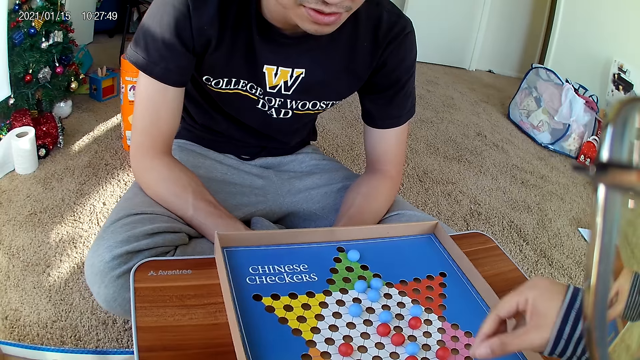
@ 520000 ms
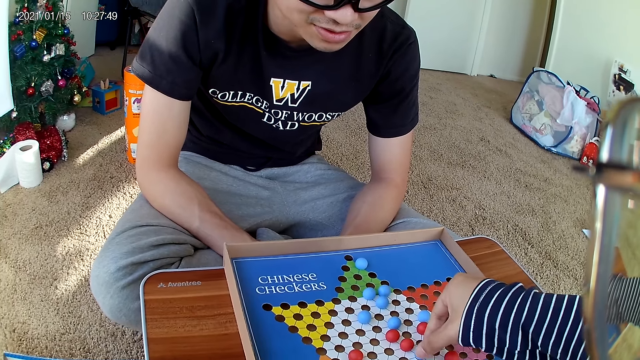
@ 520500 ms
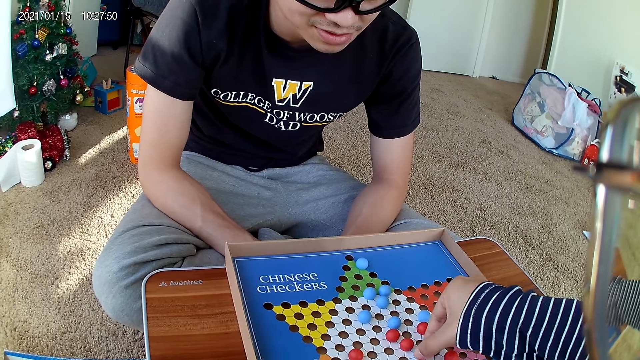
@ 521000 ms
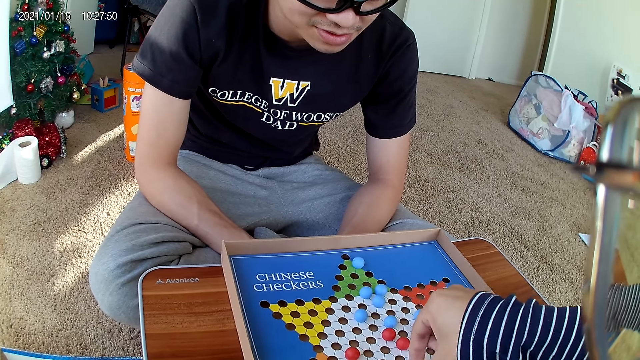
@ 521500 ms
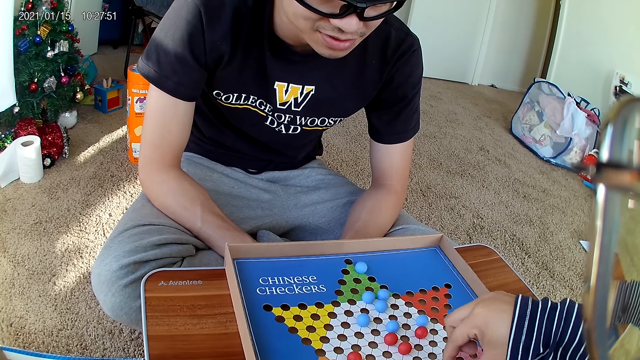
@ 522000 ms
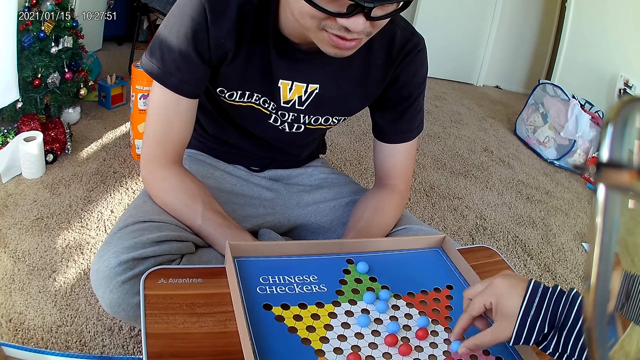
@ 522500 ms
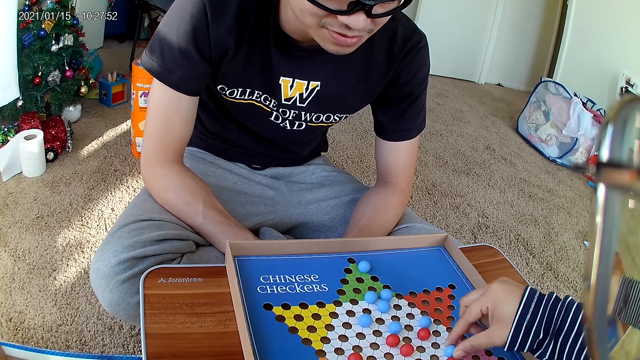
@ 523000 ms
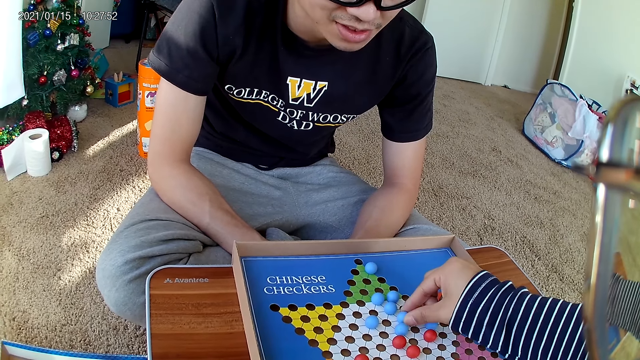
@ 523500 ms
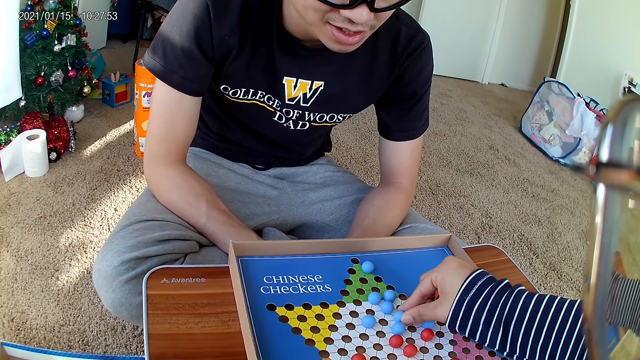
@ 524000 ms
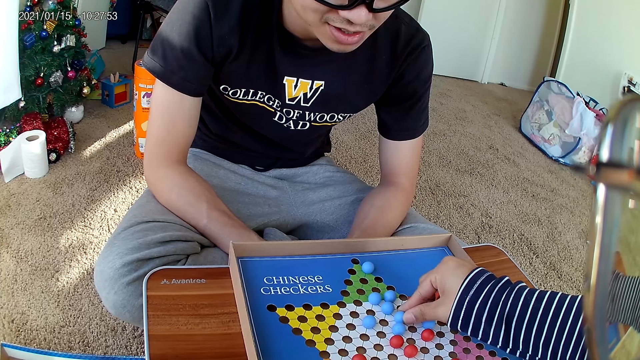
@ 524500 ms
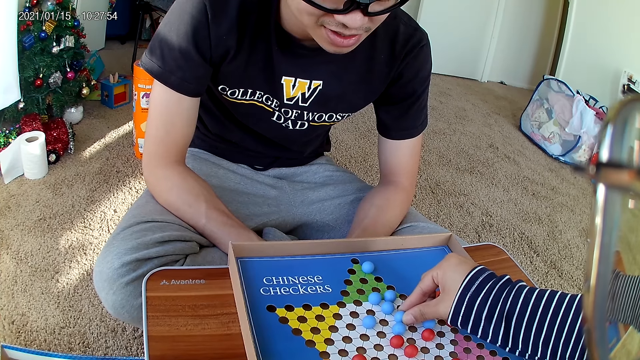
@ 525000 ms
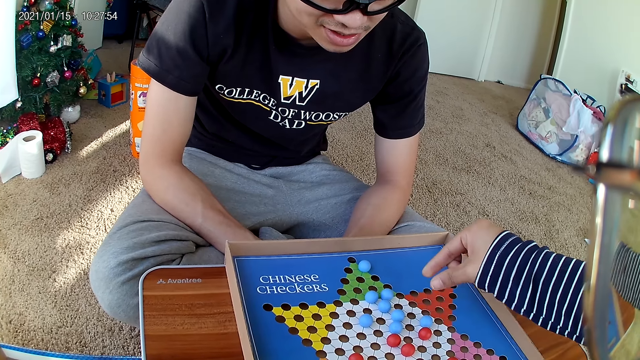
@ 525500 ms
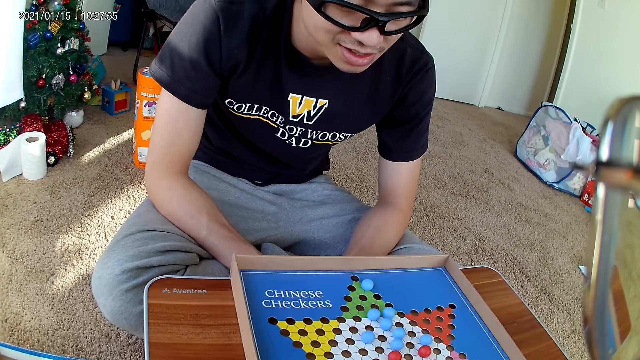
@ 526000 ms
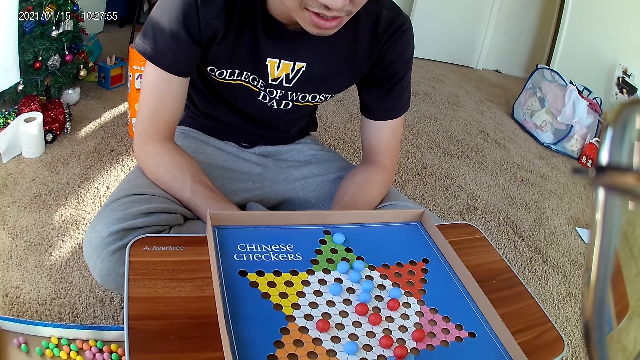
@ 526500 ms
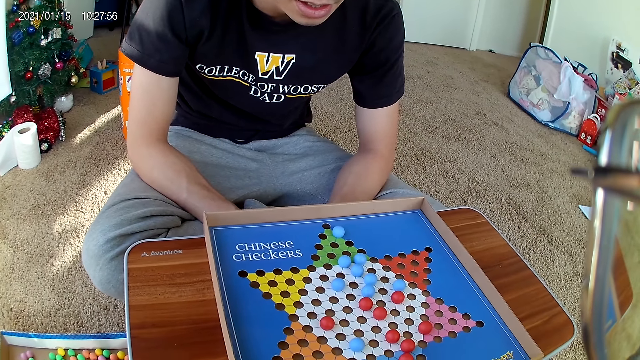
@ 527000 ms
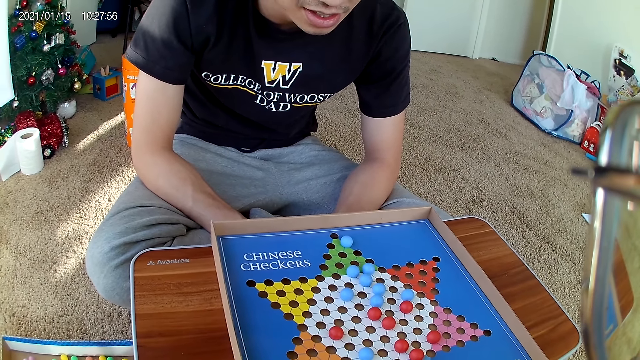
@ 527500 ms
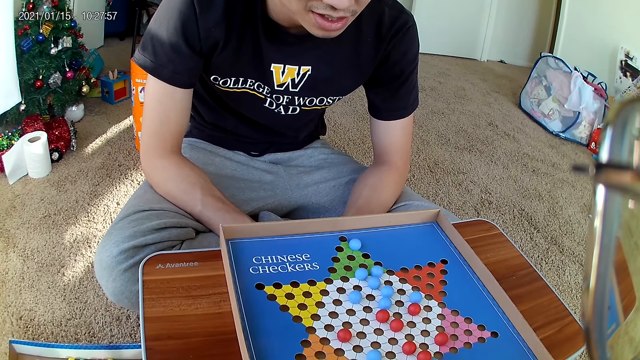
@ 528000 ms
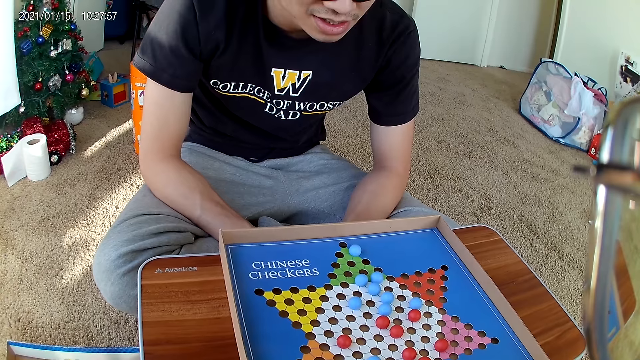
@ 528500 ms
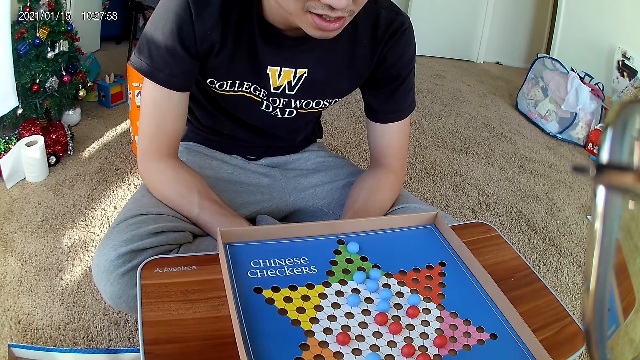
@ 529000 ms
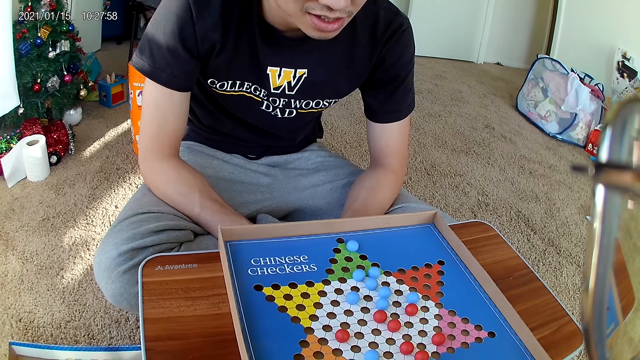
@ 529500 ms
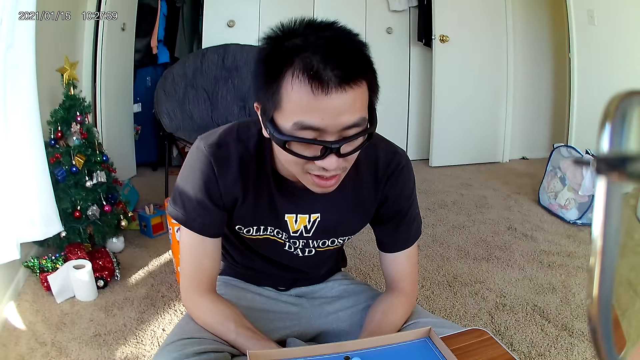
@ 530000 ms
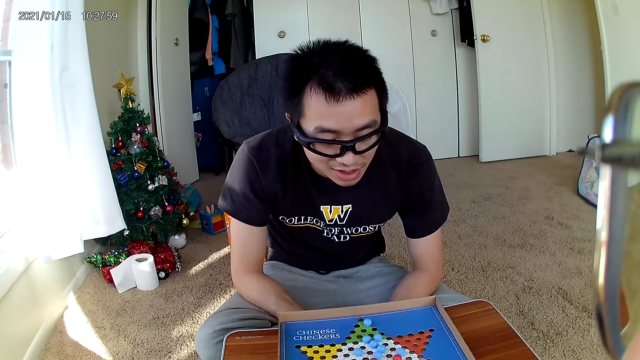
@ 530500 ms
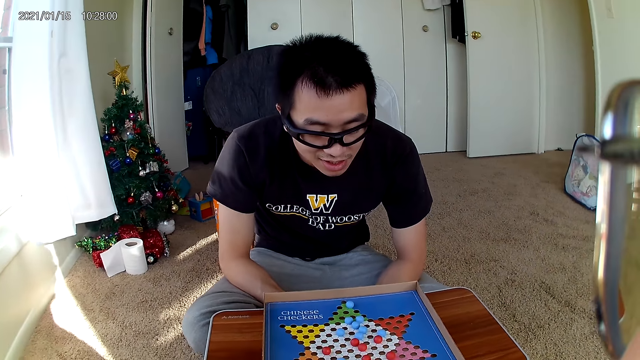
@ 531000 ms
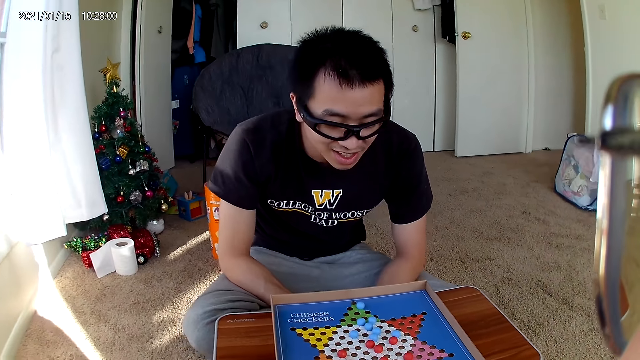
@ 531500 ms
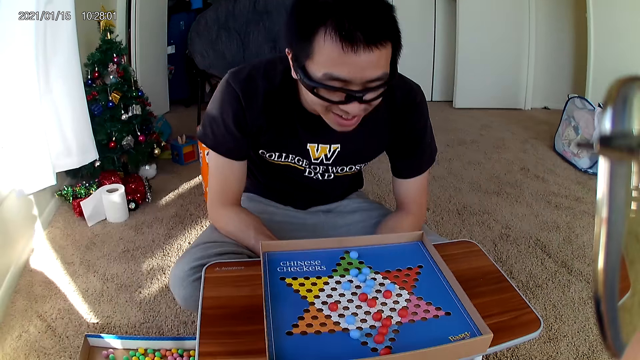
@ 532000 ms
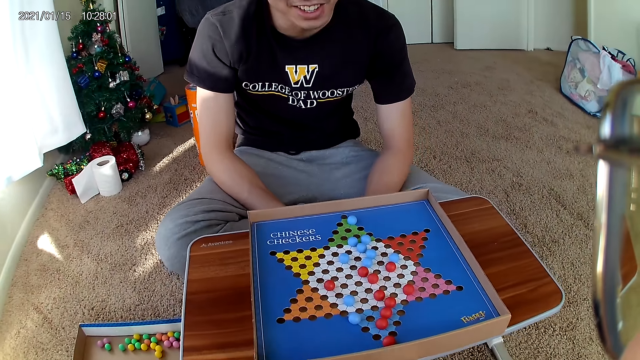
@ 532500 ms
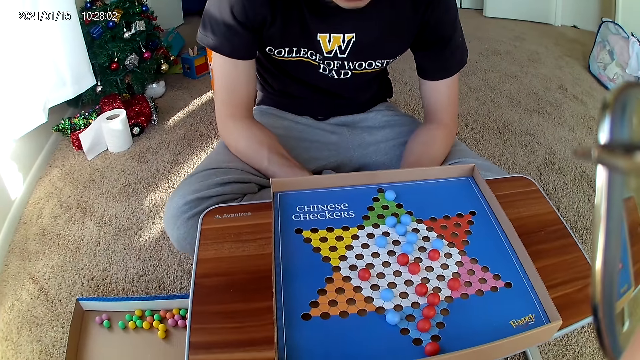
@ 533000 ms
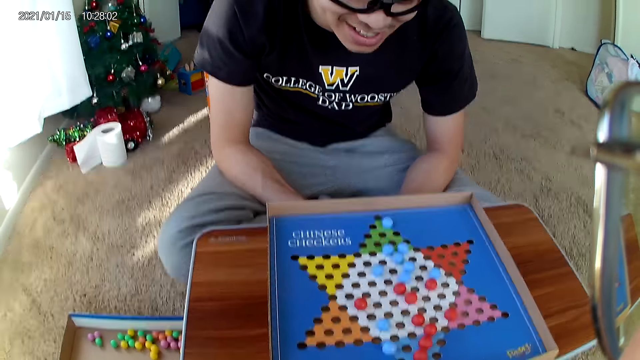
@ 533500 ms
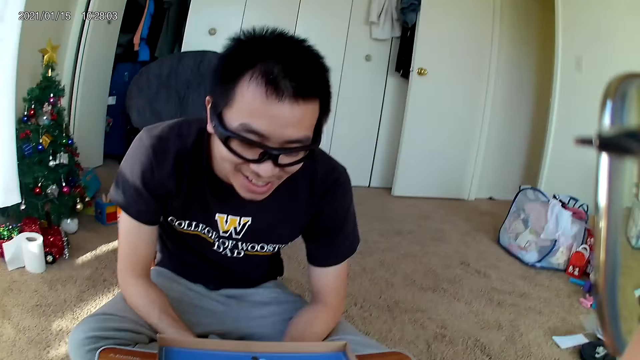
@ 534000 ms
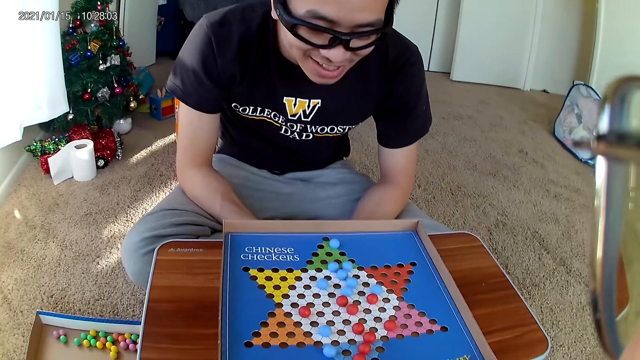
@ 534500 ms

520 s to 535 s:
The camera wearer picks up a marble from the board game. They move a blue marble piece on the checkers board to a new position. They drop the marble from the board game. They look up at a man.

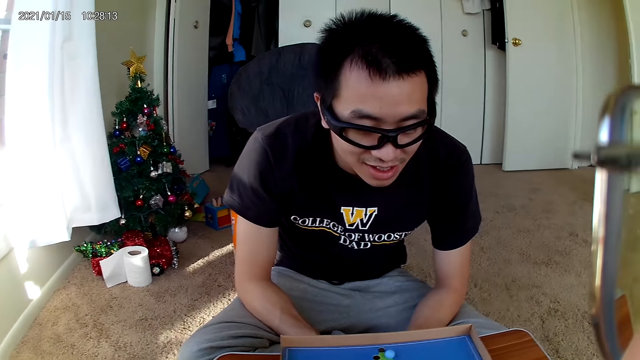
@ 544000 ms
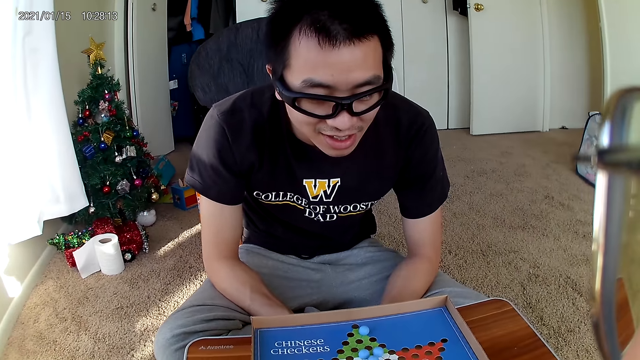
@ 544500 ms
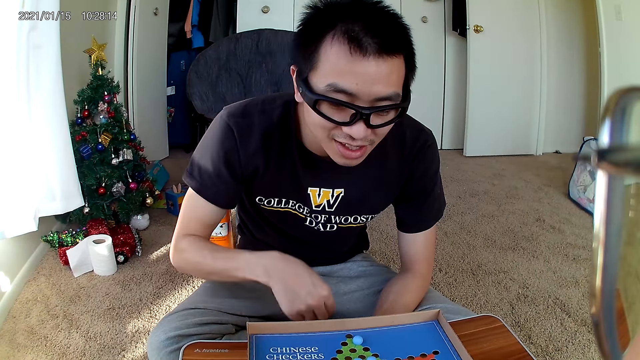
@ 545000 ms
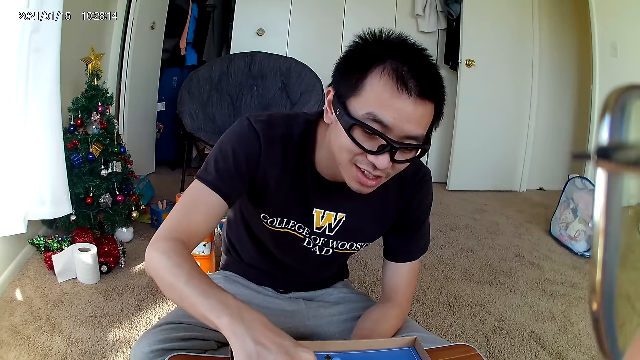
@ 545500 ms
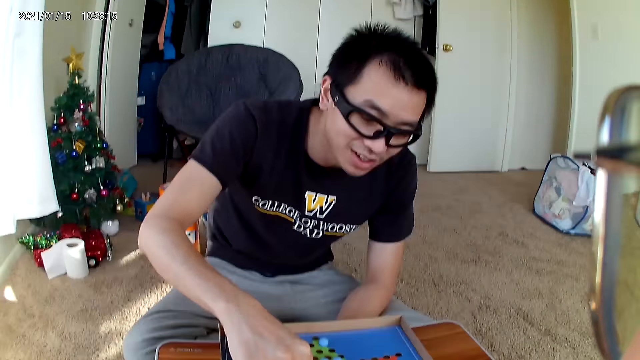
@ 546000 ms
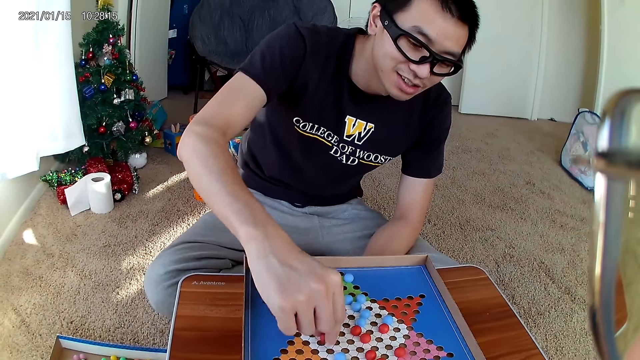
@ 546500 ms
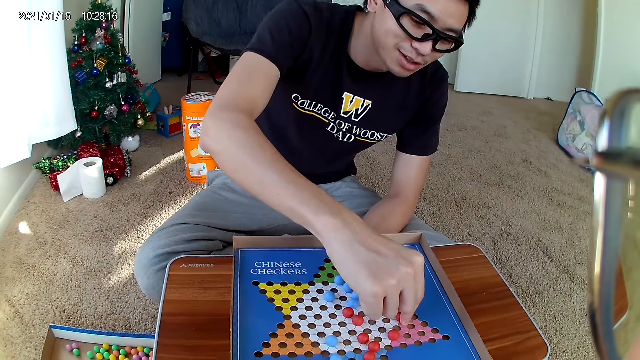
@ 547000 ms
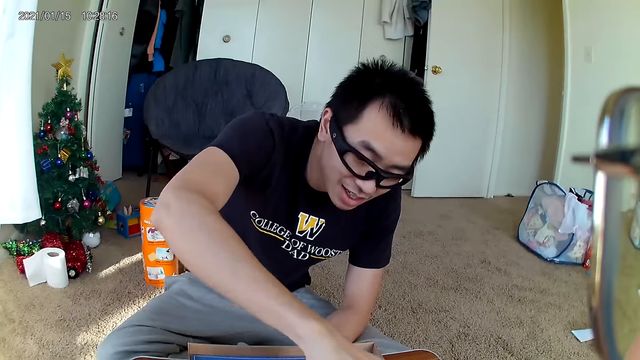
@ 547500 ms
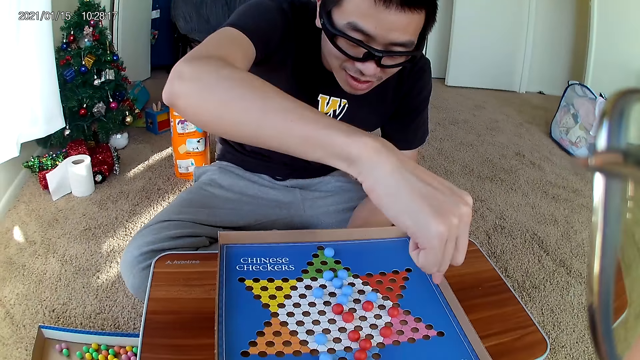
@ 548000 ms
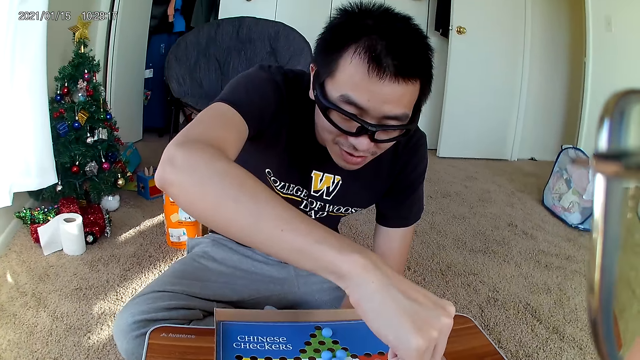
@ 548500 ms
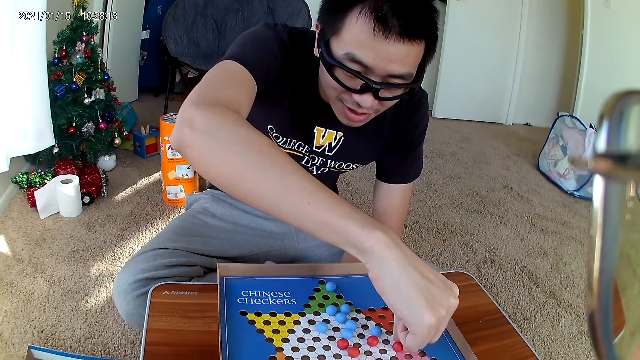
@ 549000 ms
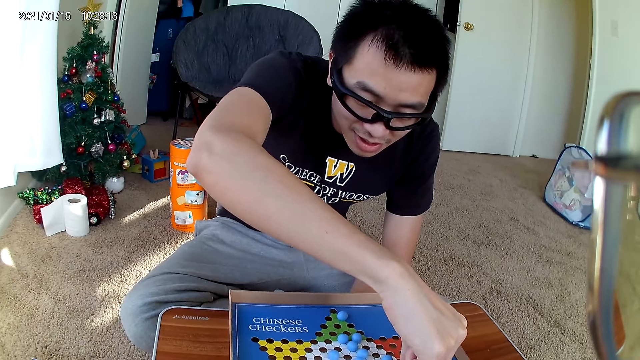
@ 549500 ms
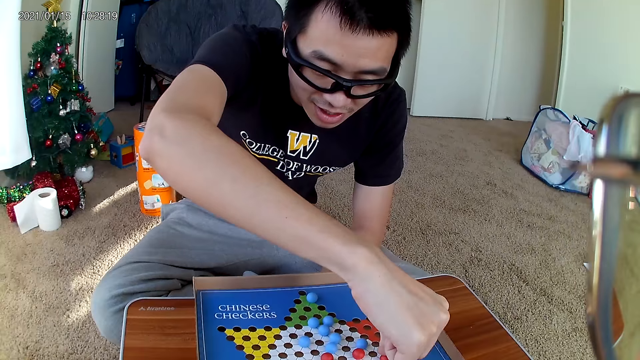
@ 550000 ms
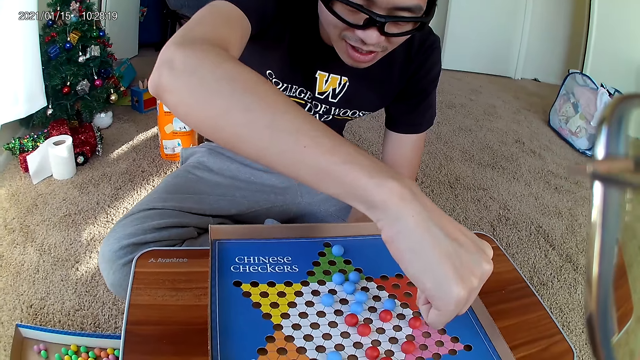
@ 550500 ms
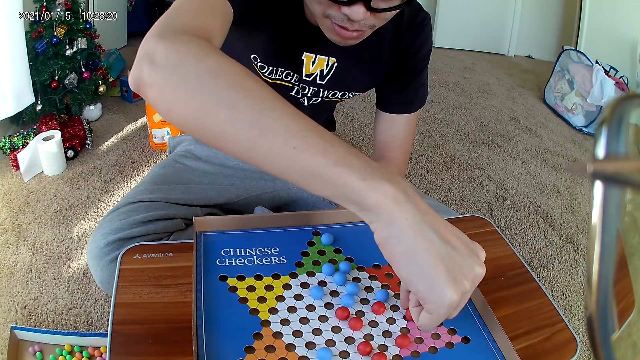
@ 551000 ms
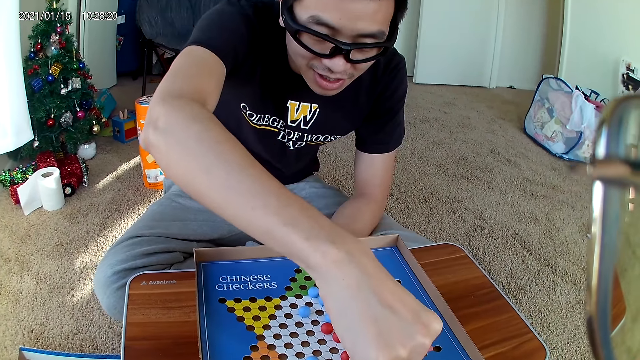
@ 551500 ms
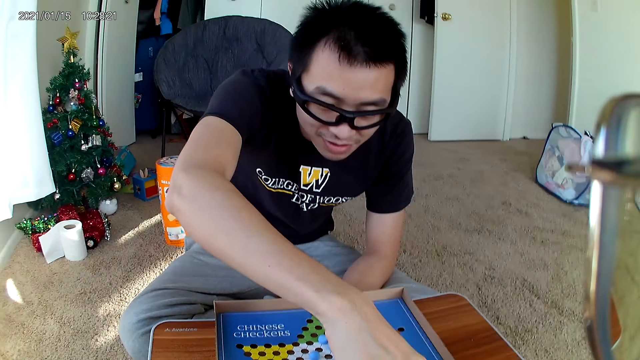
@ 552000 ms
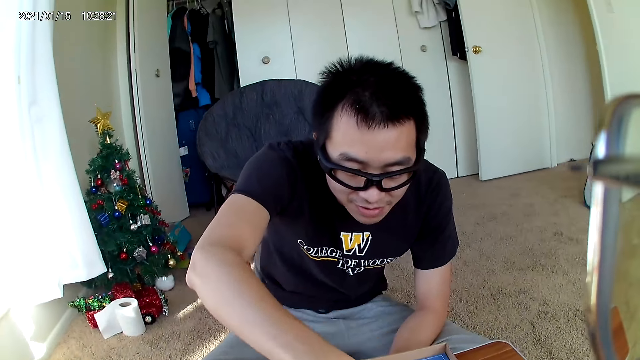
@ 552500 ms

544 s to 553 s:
The man moves a red marble on the checkers board to a new position. He picks up a marble from the board game and drops the marble from the board game. He moves the red marble piece on the checkers board to a new position.
